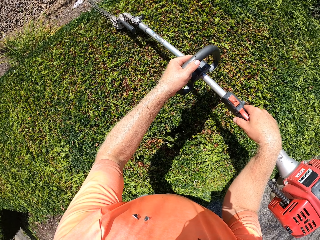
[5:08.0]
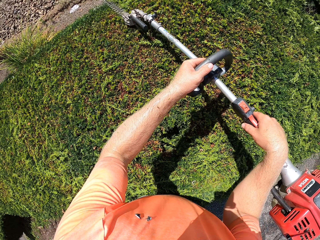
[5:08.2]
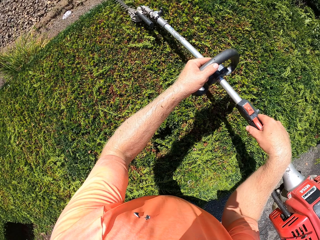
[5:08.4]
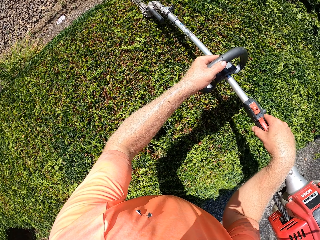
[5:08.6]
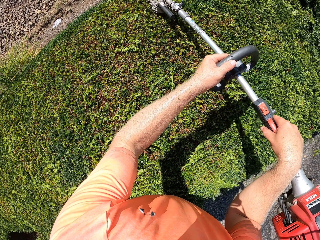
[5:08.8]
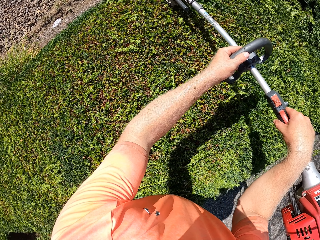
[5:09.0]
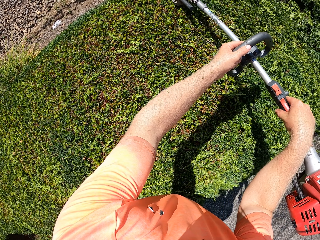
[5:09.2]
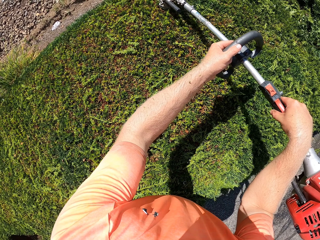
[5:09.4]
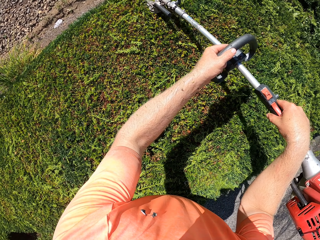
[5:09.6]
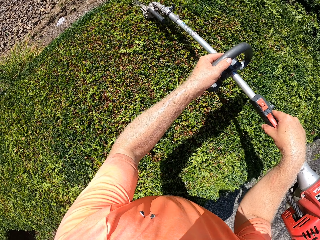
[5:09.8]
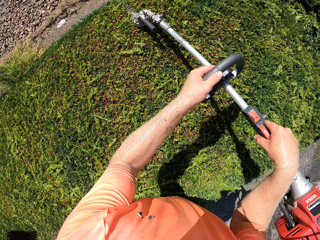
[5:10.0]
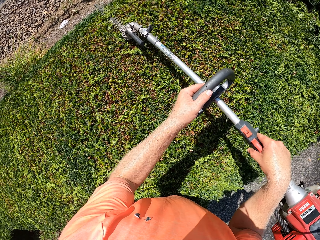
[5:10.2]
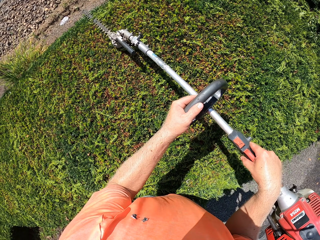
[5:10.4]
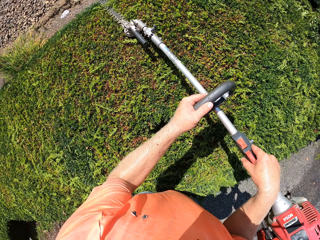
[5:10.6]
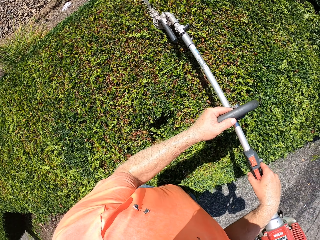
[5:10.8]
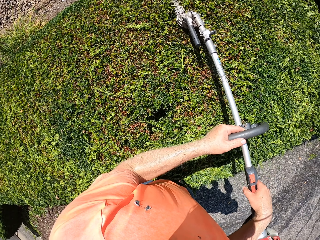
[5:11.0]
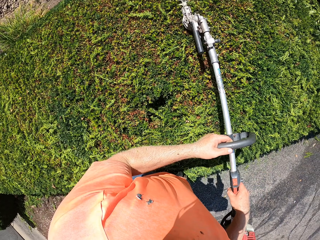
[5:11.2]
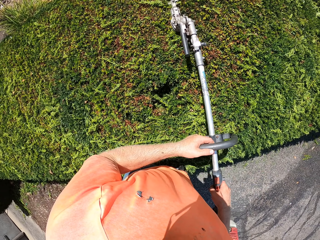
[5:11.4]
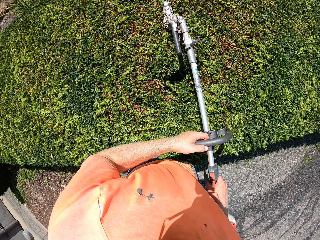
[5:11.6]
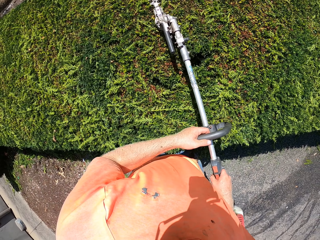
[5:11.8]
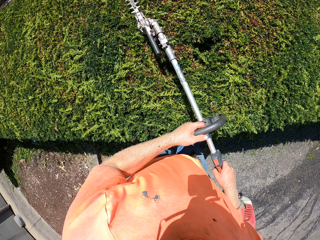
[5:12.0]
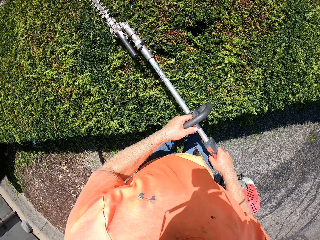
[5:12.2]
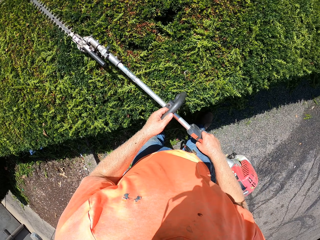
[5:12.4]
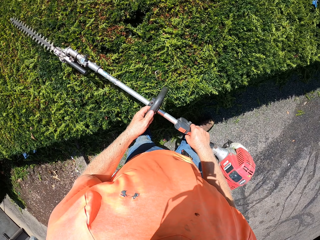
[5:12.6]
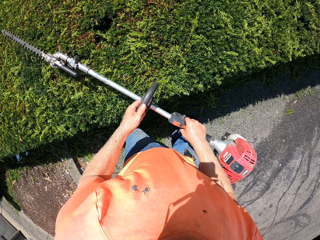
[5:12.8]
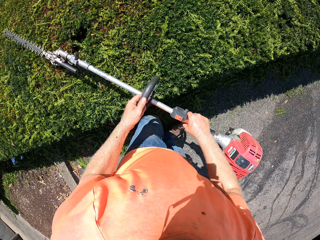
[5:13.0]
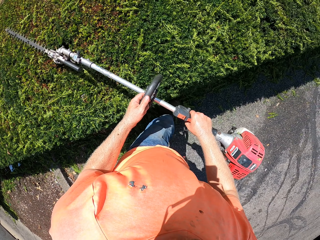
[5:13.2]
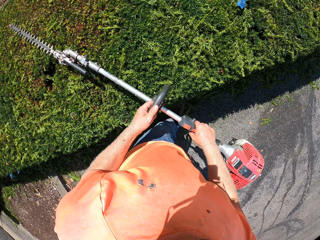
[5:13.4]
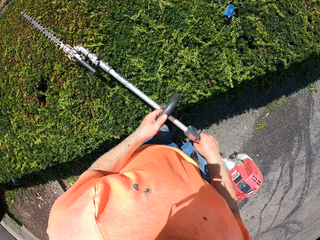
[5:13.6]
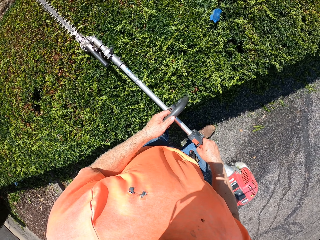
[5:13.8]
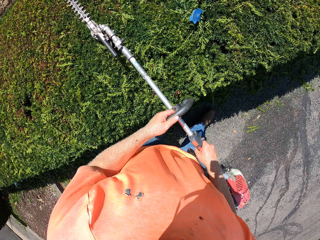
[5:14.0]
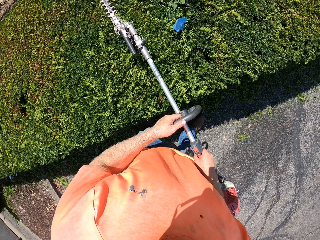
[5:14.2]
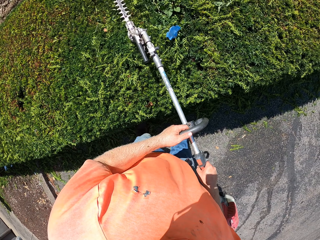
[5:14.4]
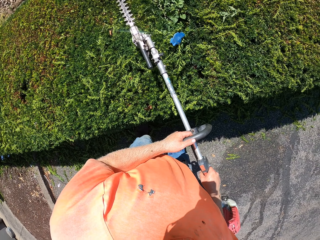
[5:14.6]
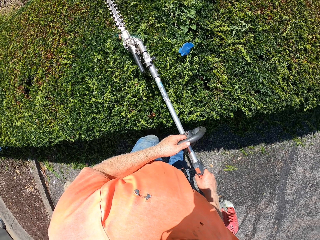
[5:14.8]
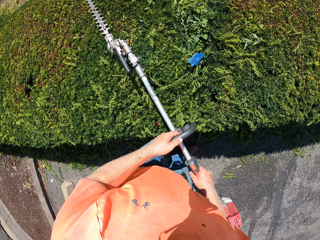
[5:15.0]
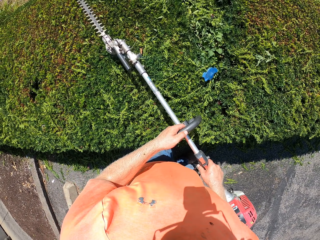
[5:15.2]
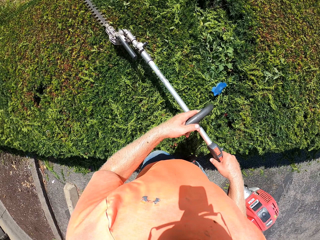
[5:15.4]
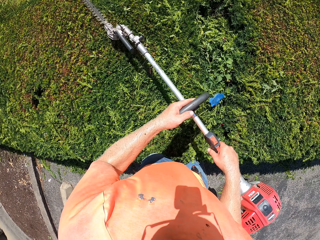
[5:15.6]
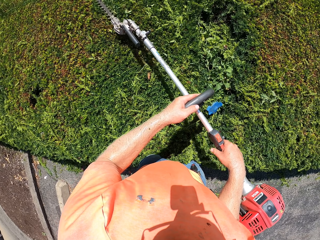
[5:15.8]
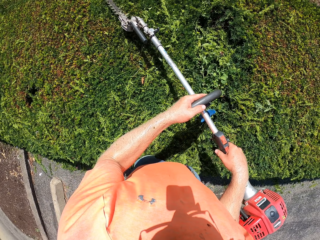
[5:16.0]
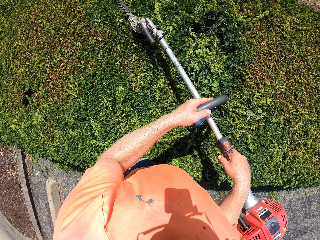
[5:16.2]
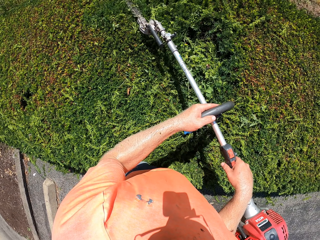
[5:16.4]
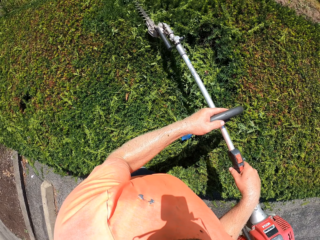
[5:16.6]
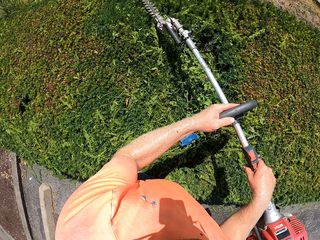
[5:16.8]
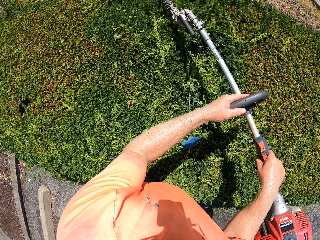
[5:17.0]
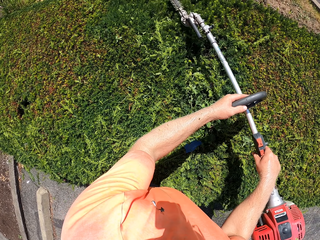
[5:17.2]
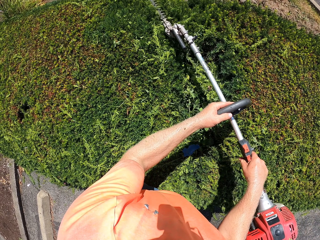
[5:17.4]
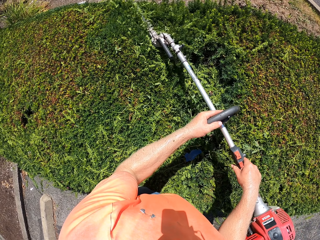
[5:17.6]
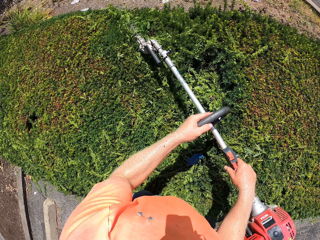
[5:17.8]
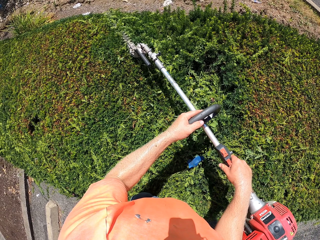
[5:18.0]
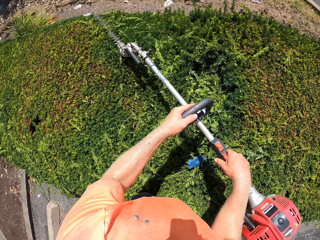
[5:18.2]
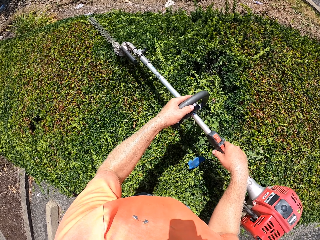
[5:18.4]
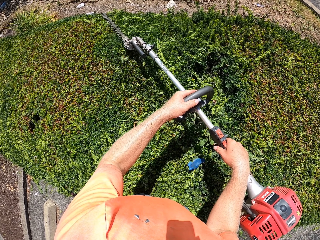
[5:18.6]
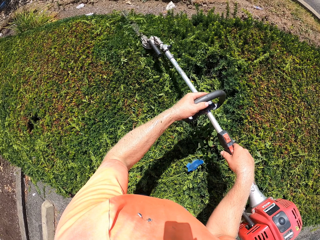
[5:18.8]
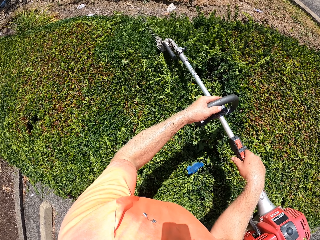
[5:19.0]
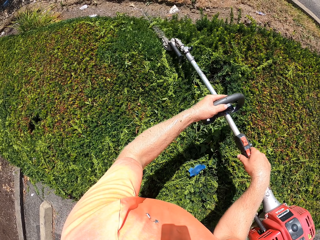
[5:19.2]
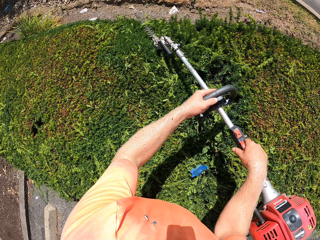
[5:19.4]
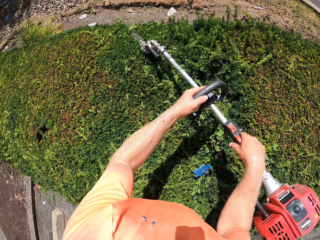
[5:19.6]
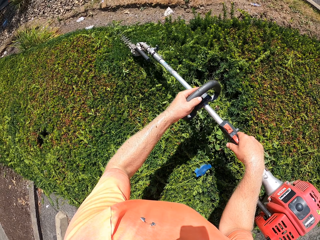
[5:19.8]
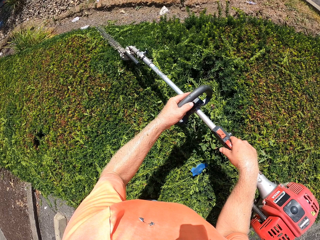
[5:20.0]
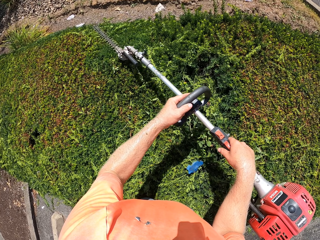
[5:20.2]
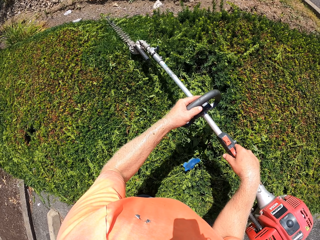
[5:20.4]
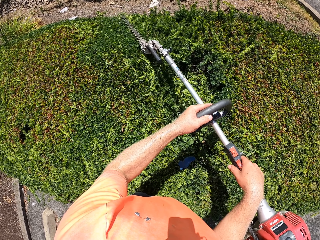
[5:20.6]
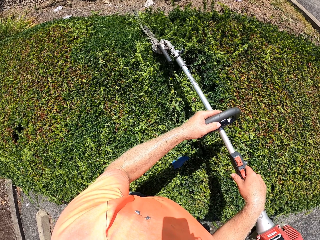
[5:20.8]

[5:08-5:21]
The camera wearer moves forward. They trim the hedge.

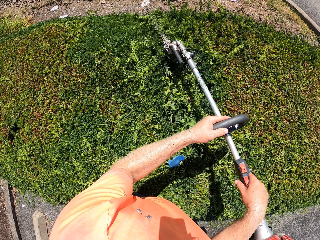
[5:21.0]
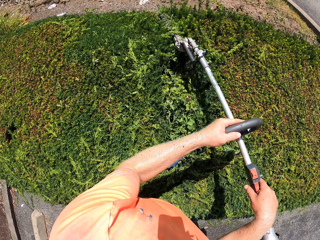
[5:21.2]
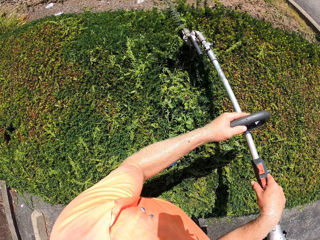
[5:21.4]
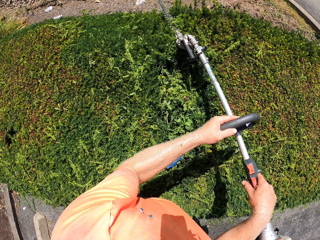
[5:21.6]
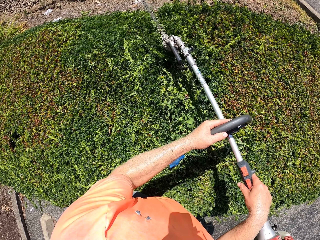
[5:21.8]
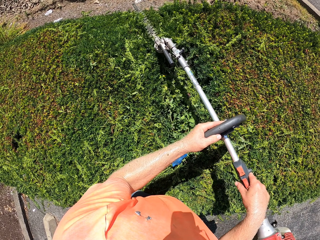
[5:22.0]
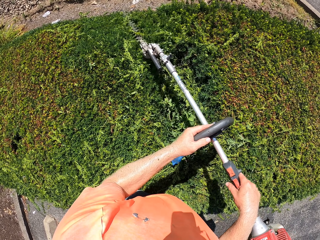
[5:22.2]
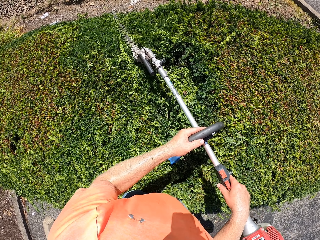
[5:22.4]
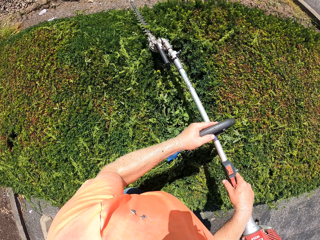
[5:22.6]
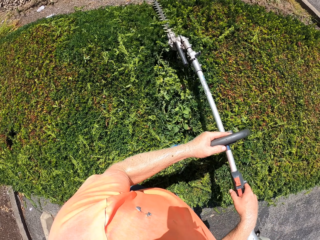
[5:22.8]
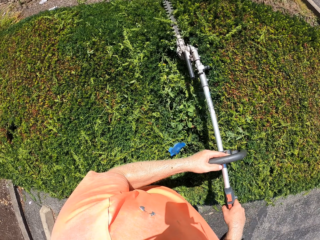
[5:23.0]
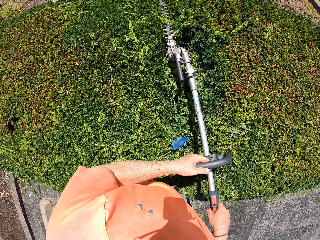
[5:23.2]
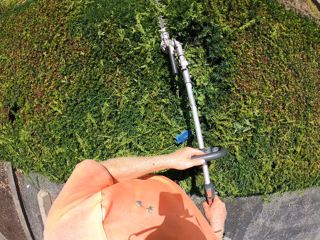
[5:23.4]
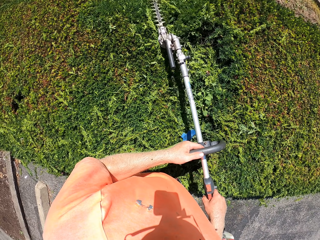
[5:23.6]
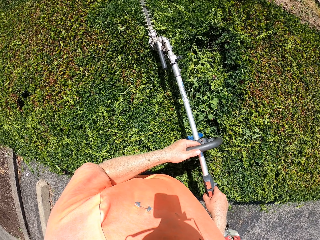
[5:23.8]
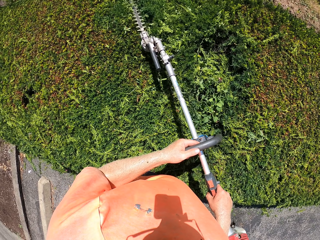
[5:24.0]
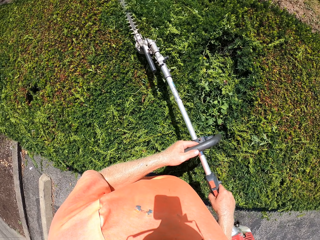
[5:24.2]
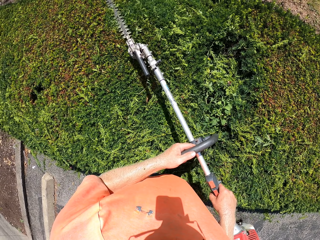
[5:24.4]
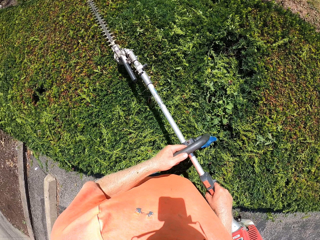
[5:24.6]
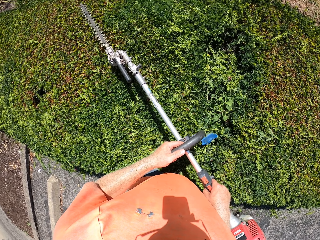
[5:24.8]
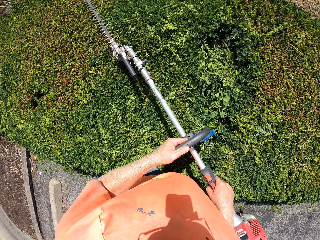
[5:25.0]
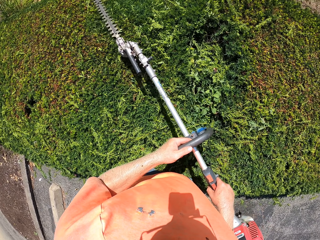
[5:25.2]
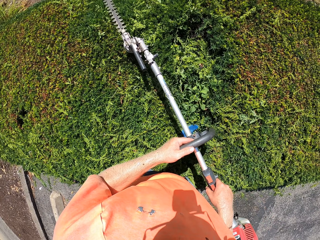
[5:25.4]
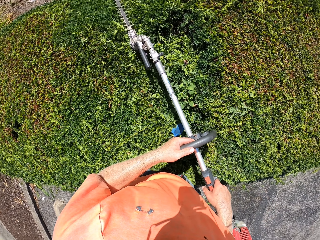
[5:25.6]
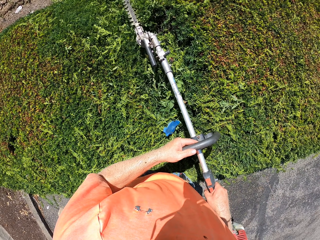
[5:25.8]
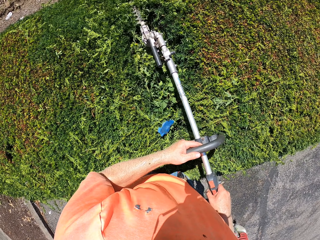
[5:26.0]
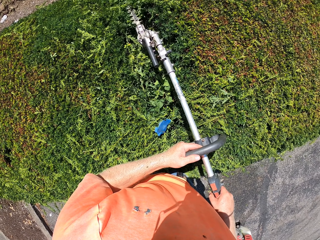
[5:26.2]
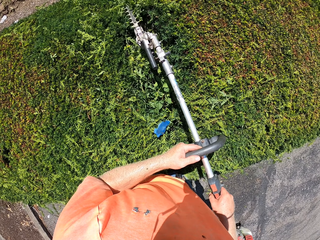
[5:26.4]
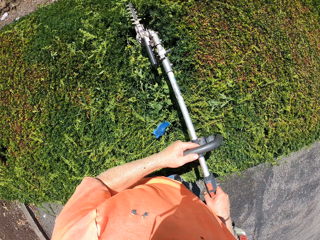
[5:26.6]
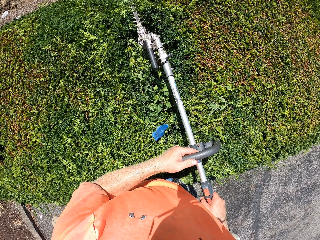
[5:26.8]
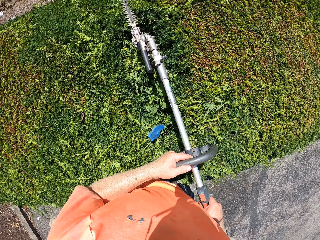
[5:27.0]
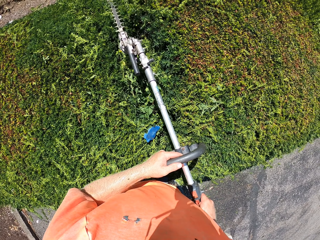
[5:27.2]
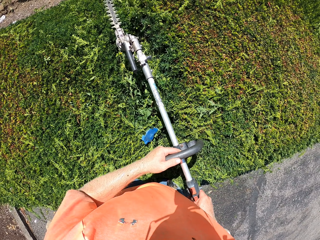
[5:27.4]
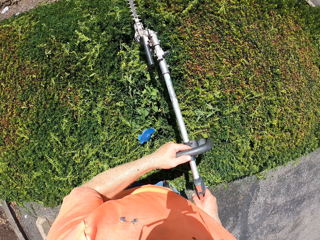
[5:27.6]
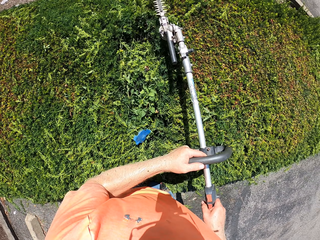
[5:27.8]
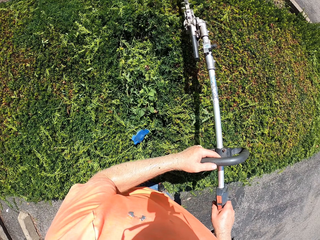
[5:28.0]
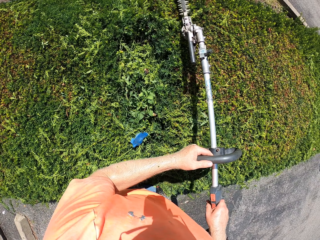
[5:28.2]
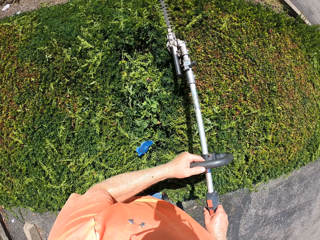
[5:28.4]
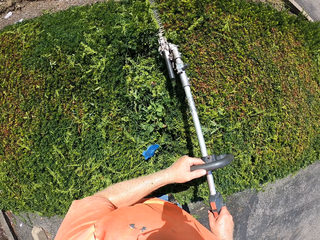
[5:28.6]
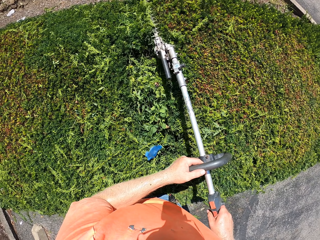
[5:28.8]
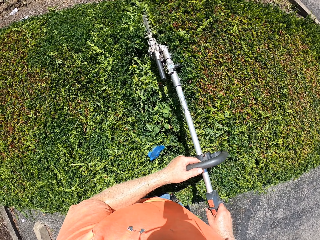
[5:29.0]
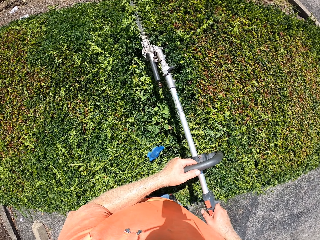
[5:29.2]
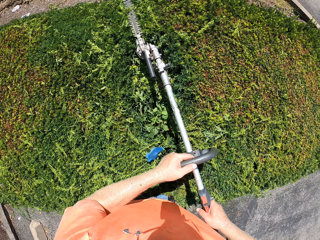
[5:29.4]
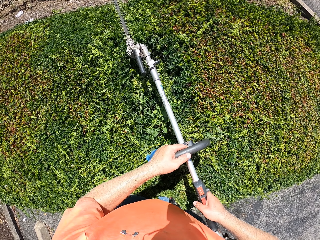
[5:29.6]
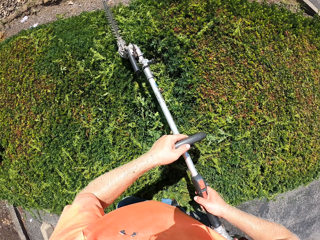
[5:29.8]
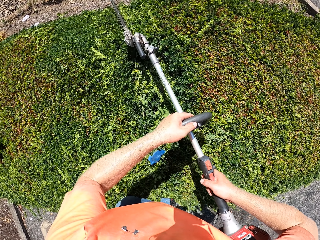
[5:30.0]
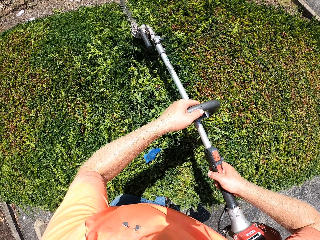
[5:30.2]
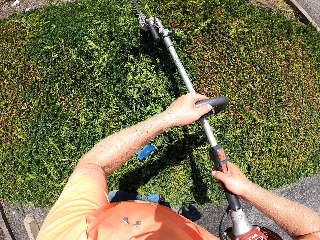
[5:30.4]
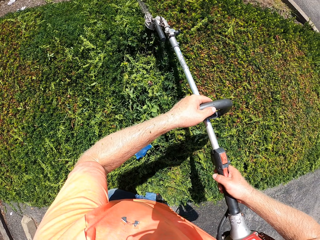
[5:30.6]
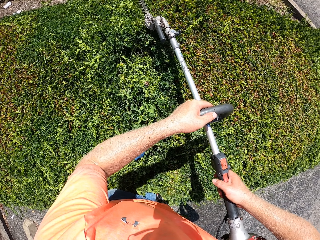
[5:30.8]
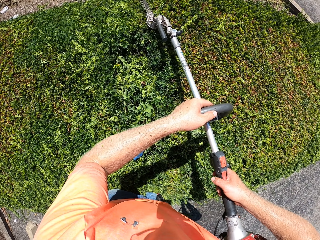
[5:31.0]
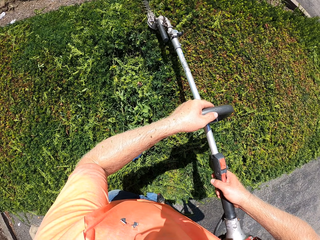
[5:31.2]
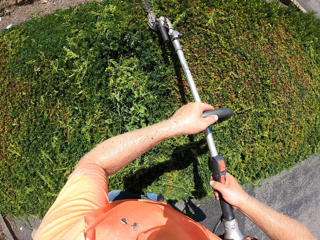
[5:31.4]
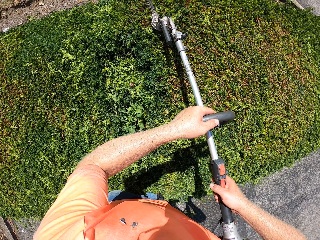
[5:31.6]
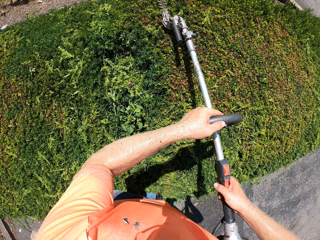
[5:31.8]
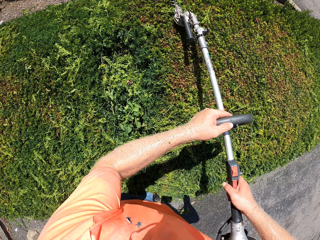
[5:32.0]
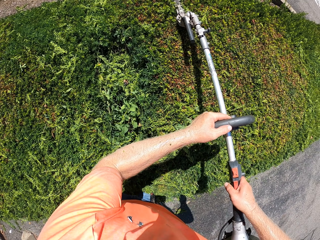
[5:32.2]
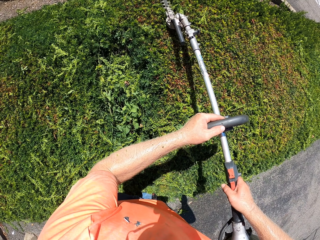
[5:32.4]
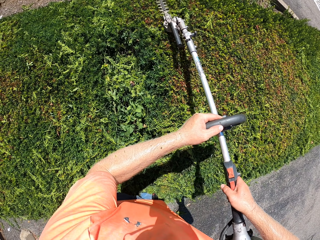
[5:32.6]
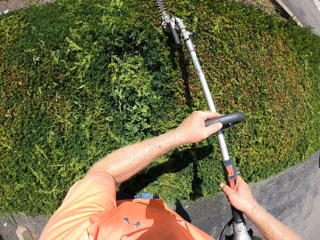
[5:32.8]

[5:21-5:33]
The camera wearer moves the hedge trimmer up and down.
